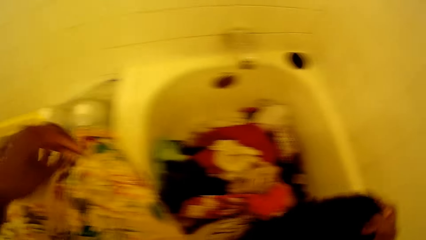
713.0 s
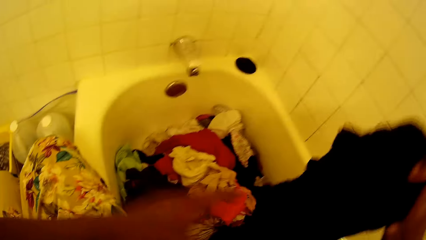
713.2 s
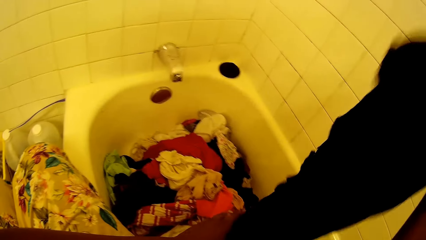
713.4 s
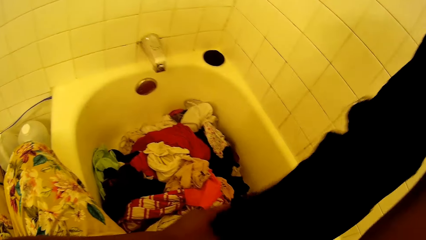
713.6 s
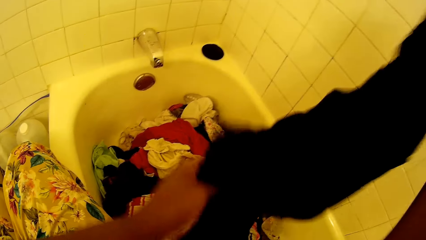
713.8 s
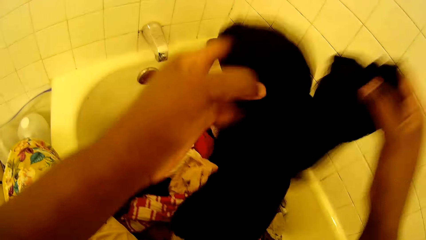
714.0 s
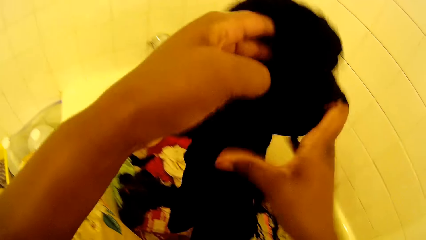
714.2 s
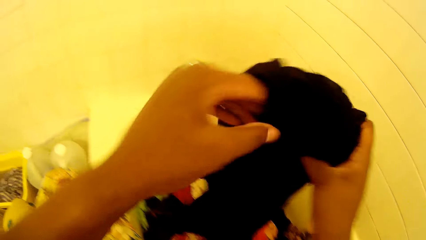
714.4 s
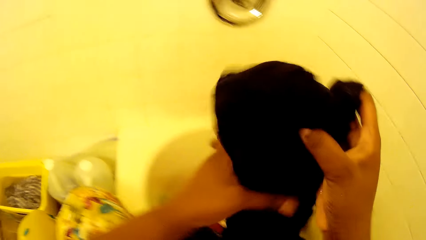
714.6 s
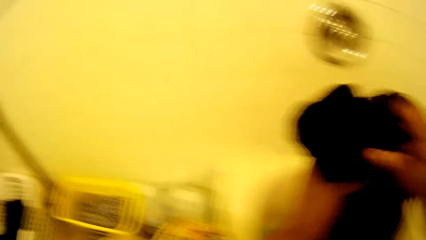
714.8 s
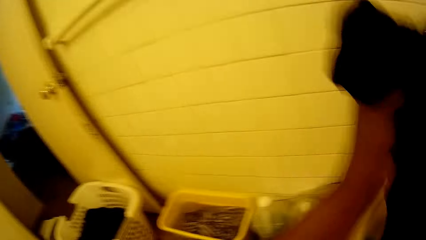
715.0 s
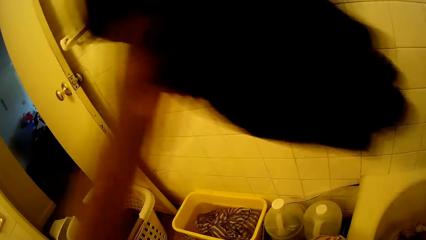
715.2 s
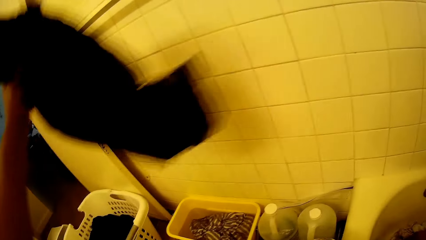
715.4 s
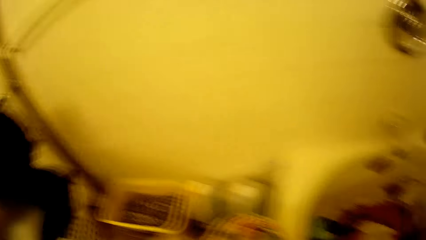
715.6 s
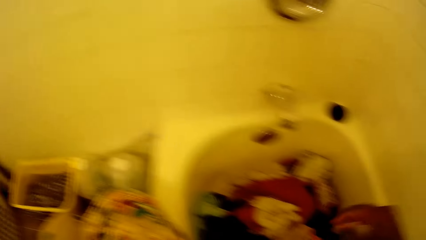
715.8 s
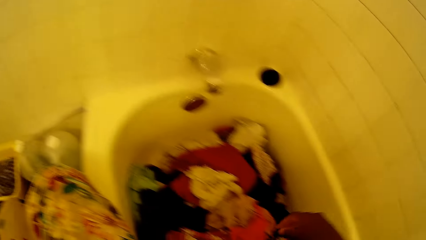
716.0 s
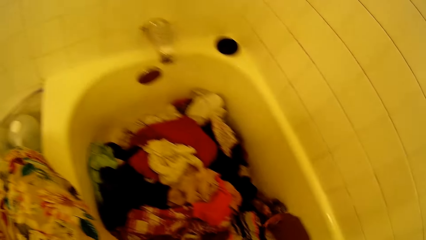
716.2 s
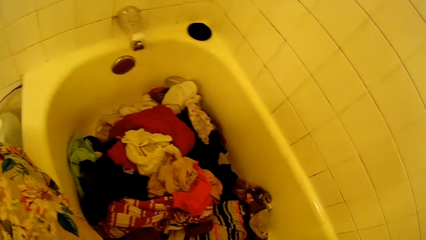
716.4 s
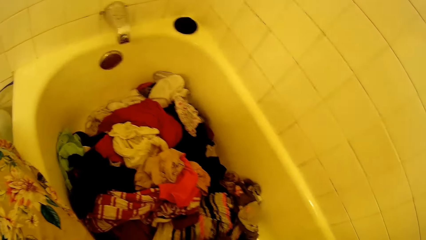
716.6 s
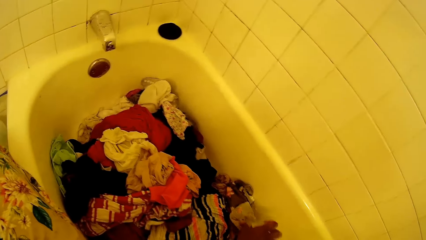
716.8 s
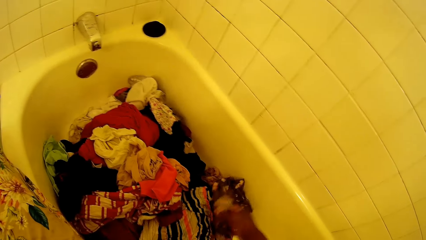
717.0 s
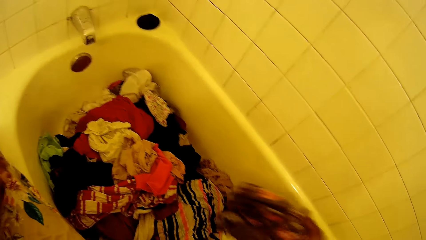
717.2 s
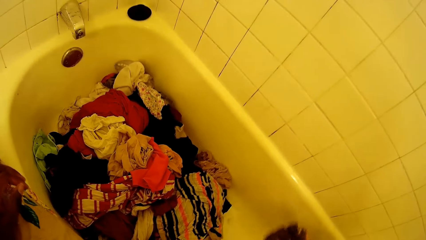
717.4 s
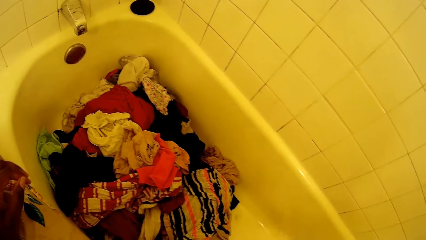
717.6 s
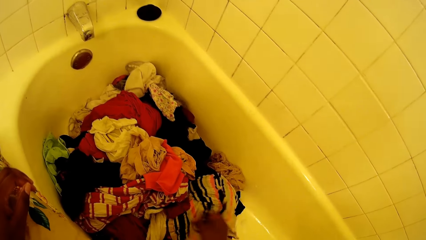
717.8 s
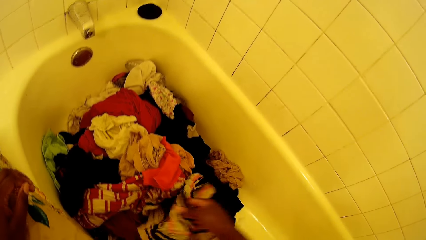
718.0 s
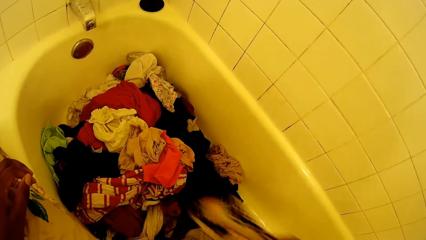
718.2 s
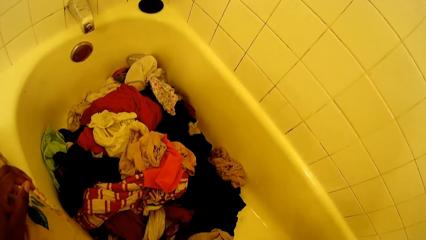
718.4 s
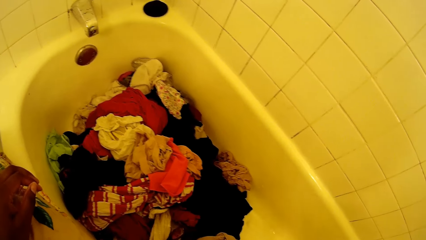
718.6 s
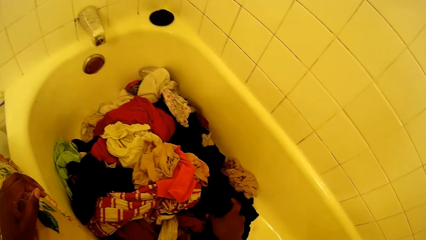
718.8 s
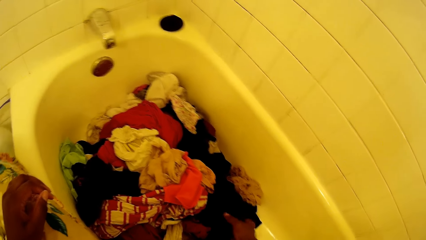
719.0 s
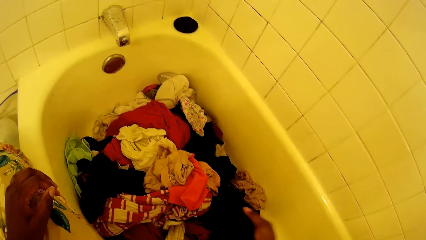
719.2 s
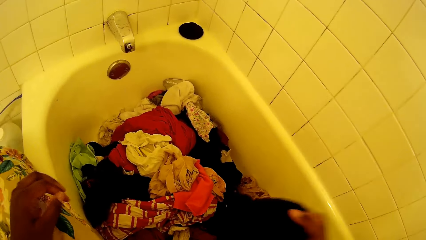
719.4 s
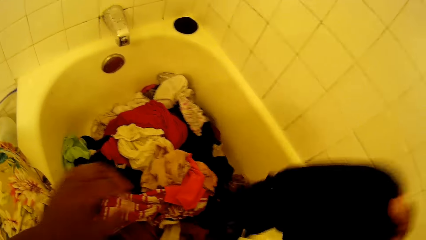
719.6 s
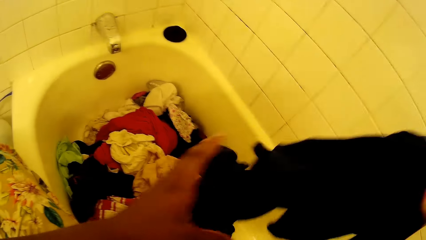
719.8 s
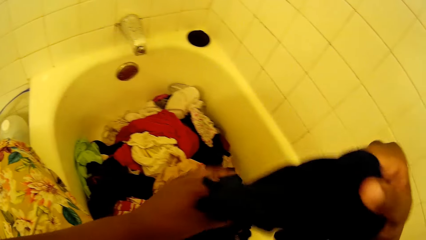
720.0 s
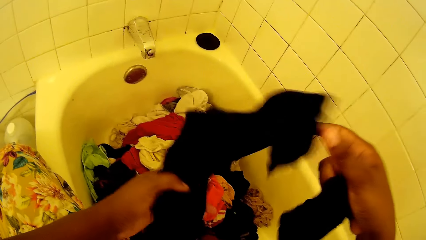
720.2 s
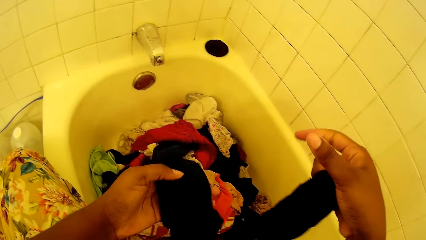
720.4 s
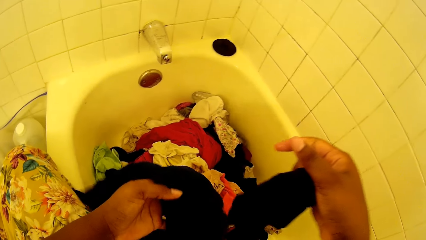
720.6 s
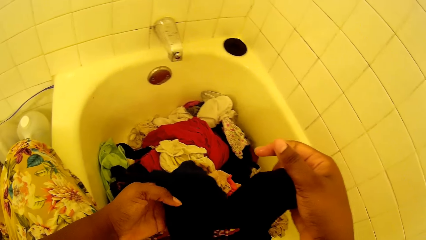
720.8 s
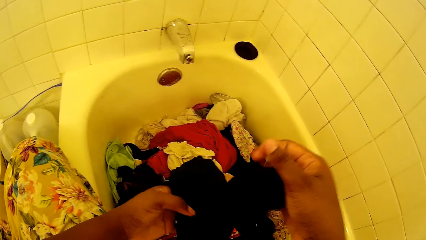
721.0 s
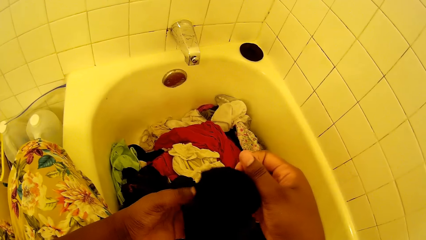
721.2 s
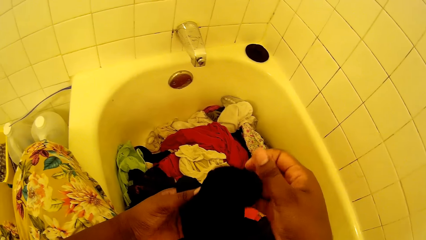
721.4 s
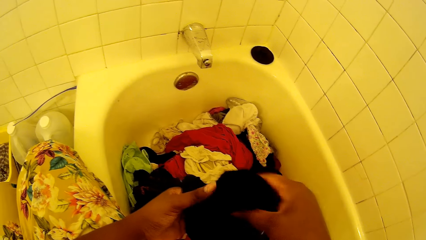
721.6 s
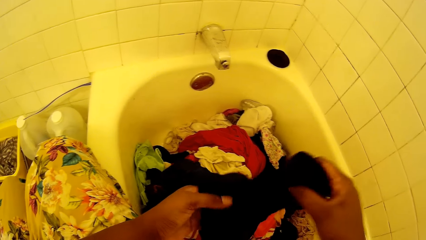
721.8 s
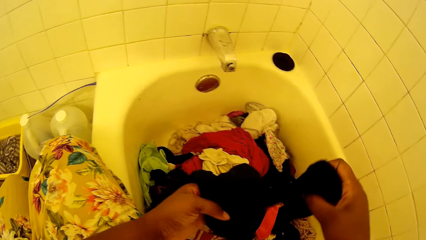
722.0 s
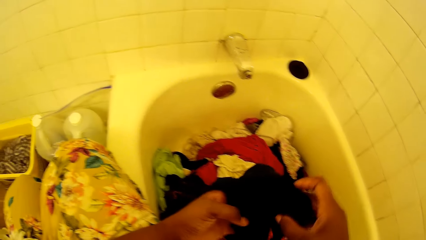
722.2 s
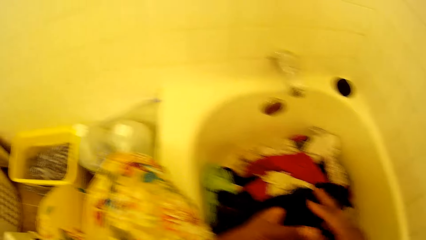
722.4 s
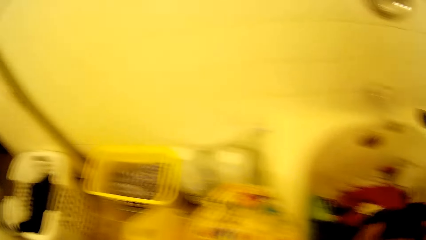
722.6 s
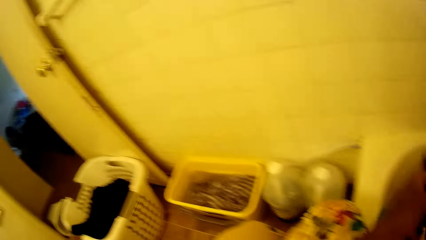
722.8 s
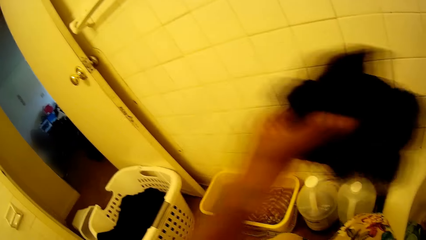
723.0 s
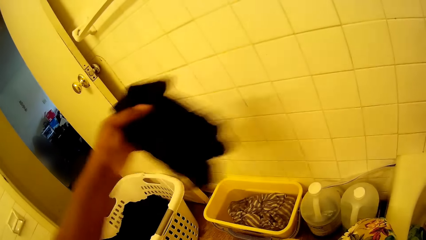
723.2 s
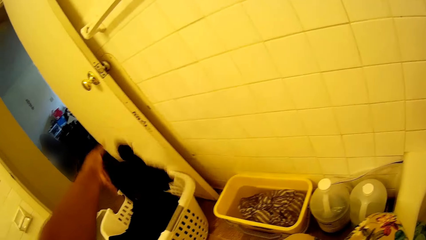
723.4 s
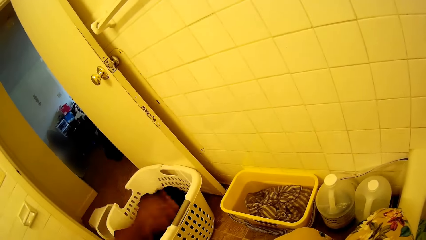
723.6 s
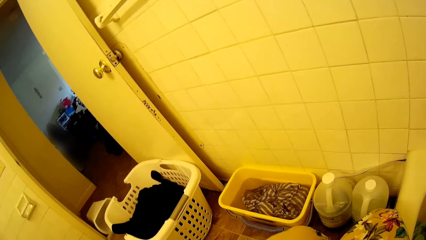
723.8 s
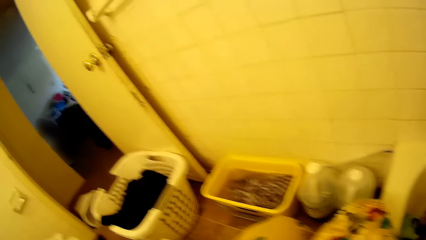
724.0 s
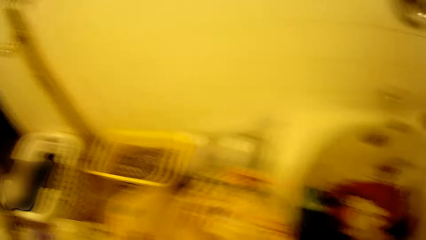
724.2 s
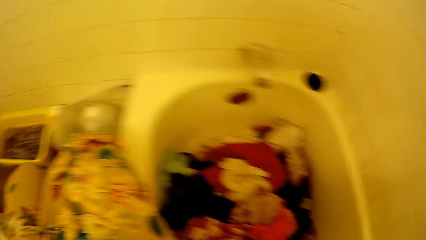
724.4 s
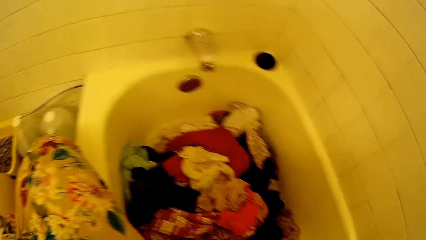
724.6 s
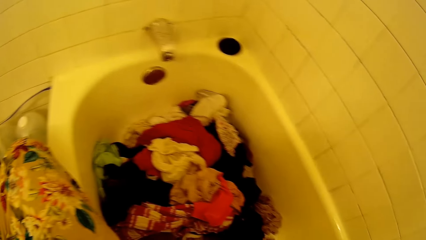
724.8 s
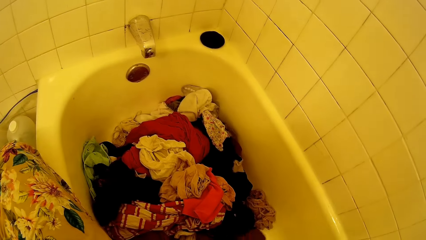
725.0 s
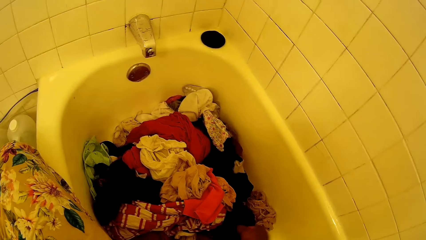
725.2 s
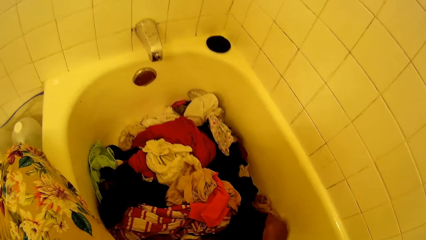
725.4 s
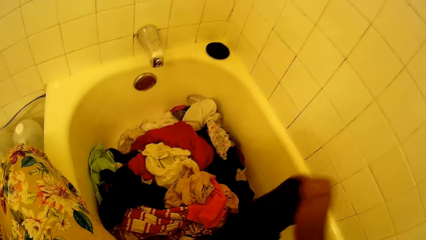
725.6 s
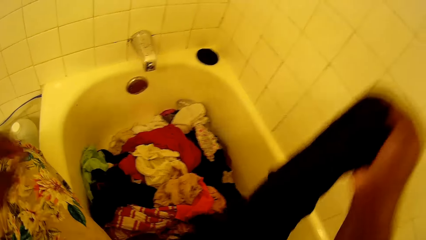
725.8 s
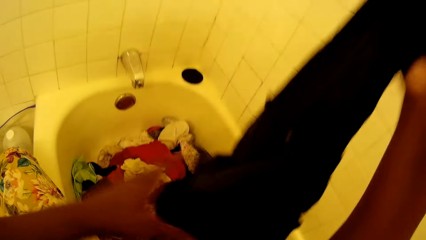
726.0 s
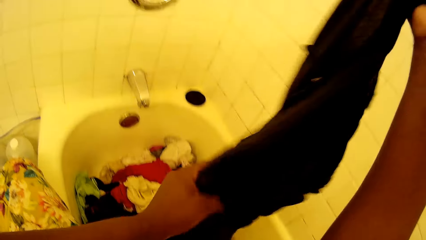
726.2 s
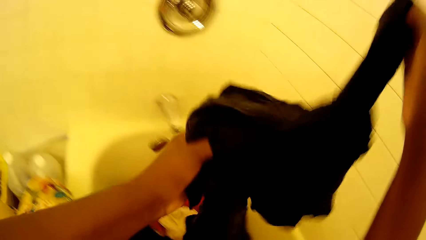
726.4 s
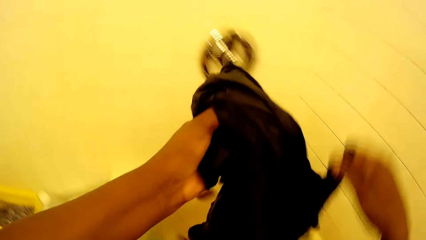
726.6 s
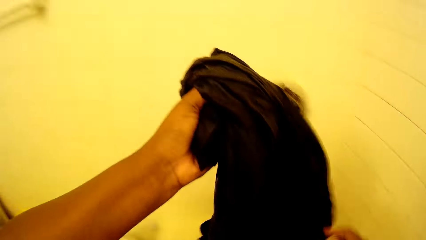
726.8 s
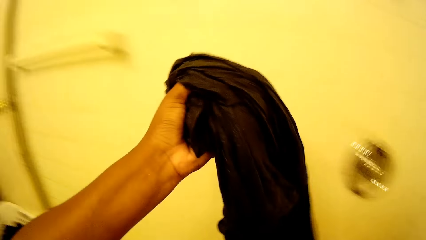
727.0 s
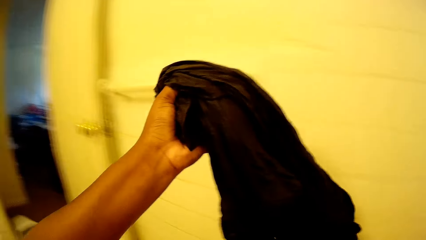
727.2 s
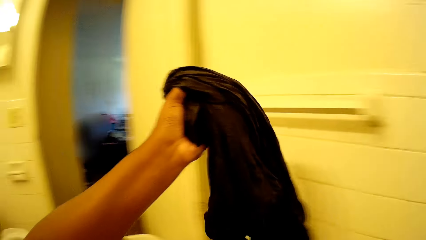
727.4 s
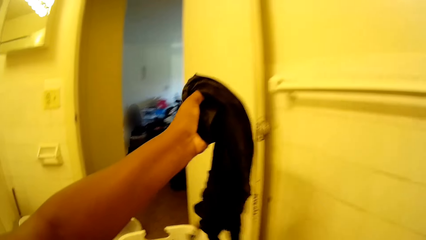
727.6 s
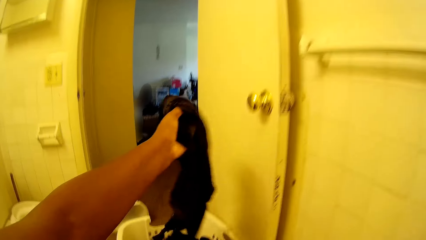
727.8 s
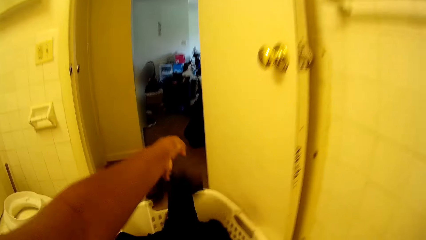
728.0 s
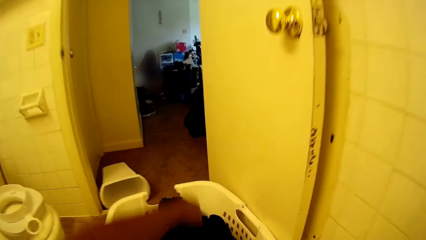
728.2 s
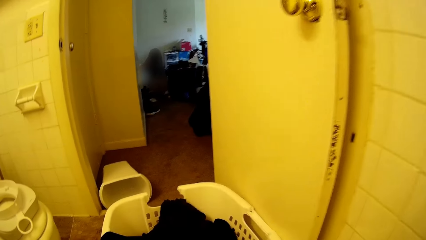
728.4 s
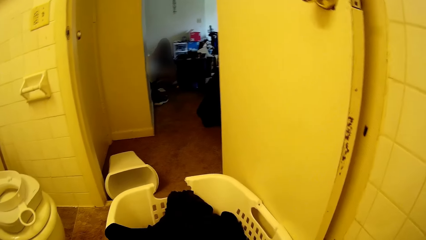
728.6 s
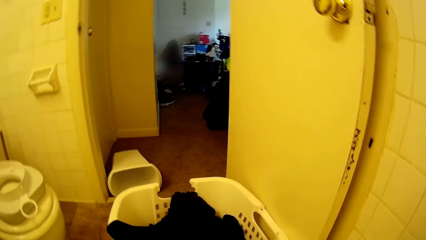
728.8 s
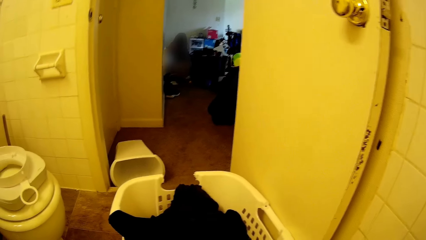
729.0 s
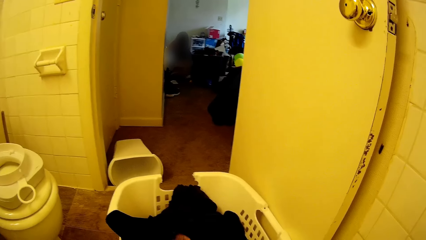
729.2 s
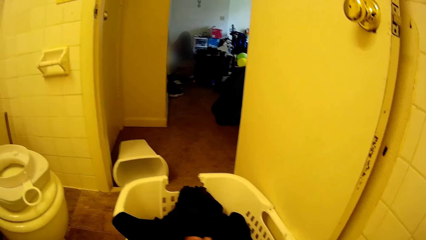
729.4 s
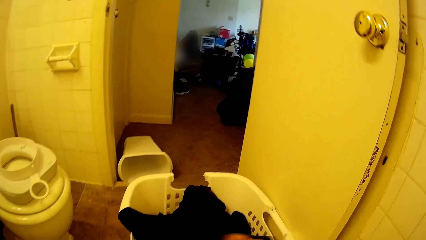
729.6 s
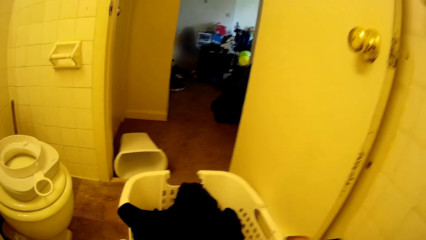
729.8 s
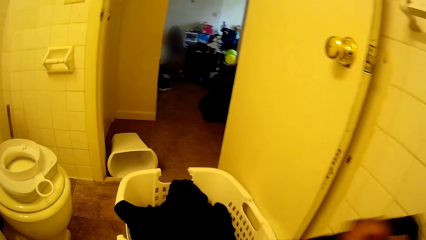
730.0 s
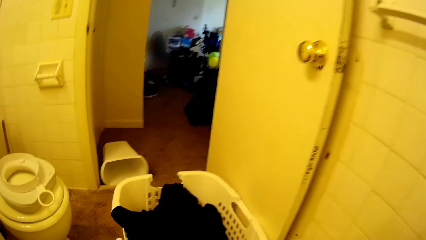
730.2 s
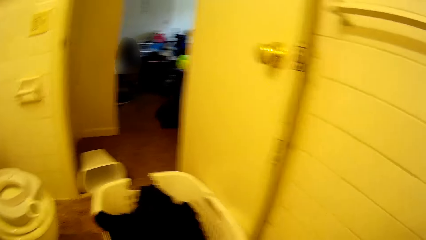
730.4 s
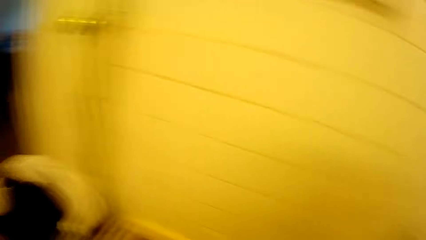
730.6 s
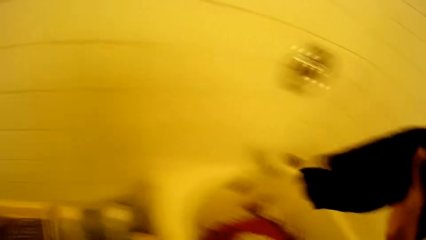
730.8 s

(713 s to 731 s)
The camera wearer picks up a cloth from the bathtub with her right hand. She touches the cloth with her left hand. She drops the cloth into the laundry basket with her left hand. She picks up a cloth from the bathtub with her right hand. She assorts clothes. She drops the cloth into the bathtub with her right hand. She picks up a cloth from the bathtub with her right hand. She touches the cloth with her left hand. She drops the cloth into the laundry basket with her left hand. She picks up a cloth from the bathtub with her right hand. She touches the cloth with her left hand. She drops the cloth into the laundry basket with her left hand.
